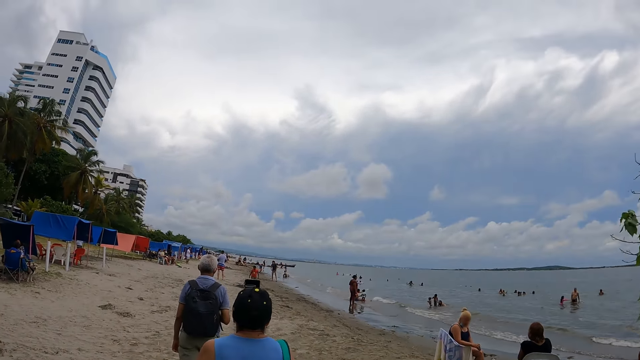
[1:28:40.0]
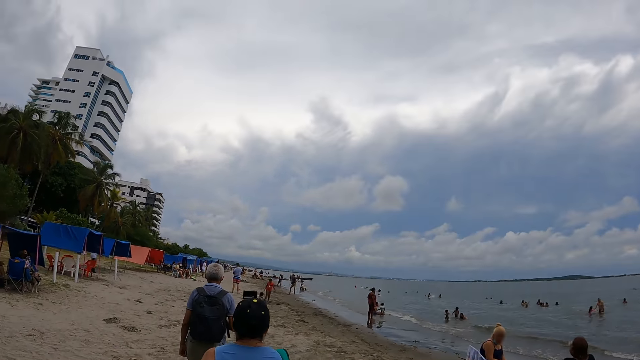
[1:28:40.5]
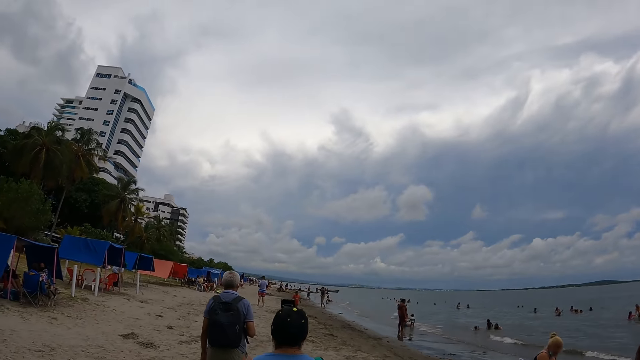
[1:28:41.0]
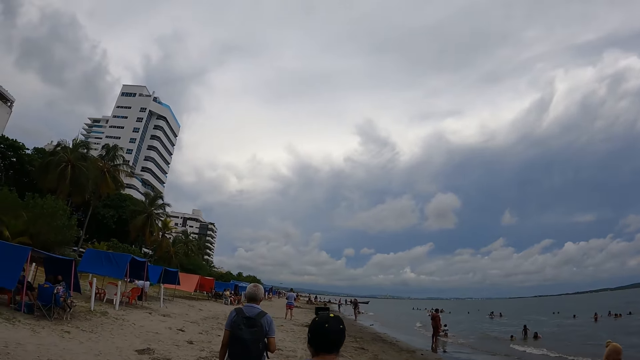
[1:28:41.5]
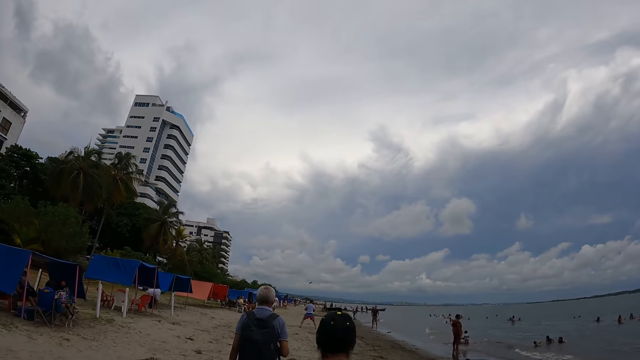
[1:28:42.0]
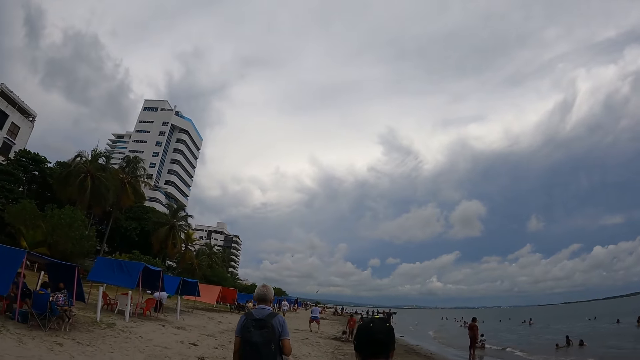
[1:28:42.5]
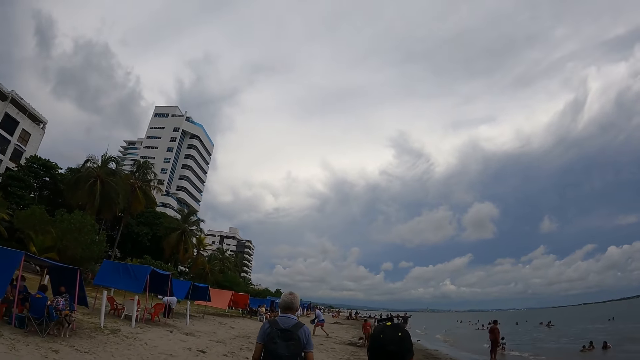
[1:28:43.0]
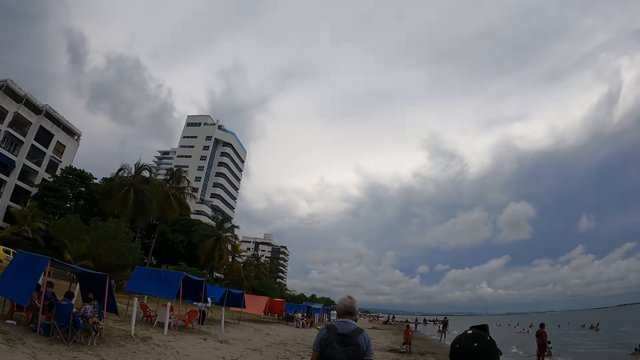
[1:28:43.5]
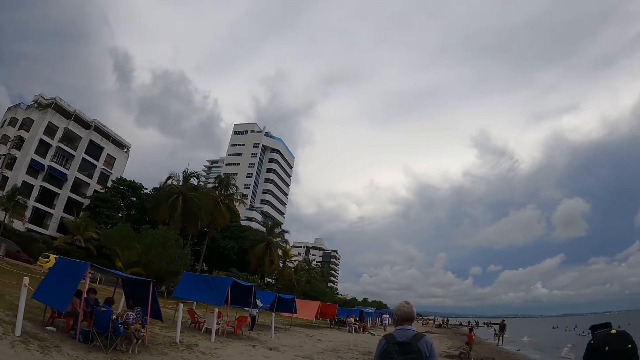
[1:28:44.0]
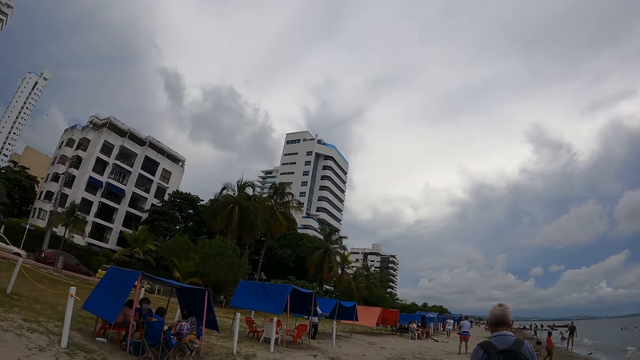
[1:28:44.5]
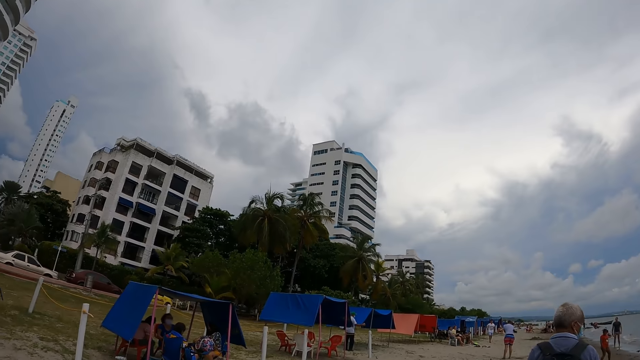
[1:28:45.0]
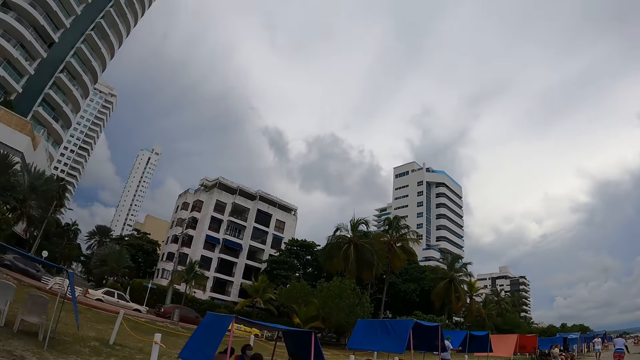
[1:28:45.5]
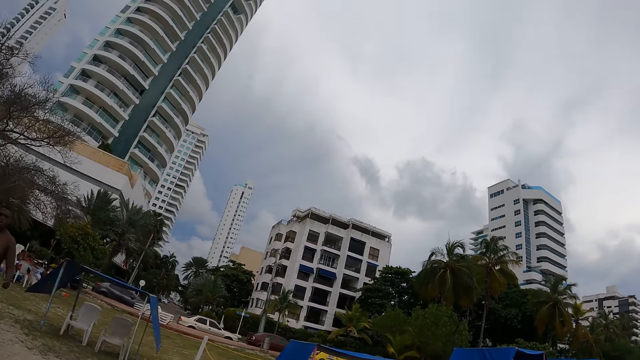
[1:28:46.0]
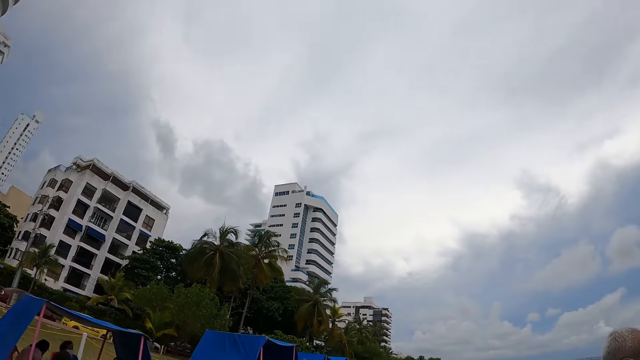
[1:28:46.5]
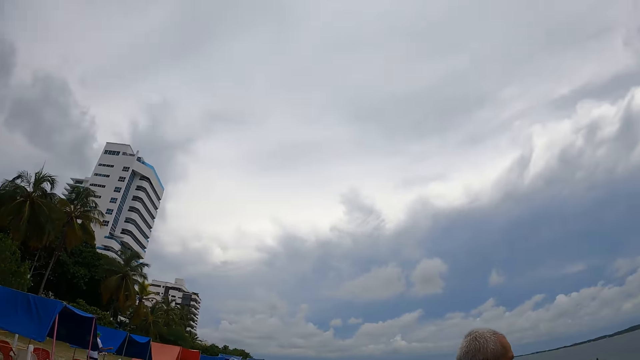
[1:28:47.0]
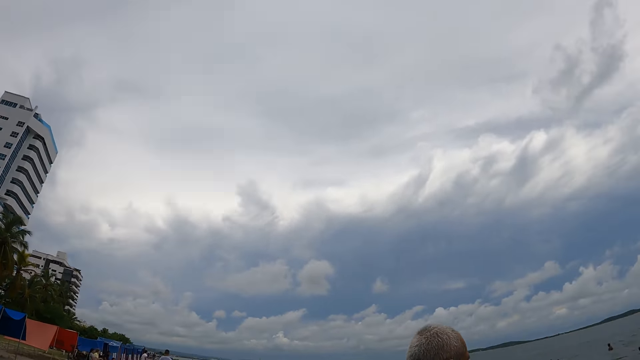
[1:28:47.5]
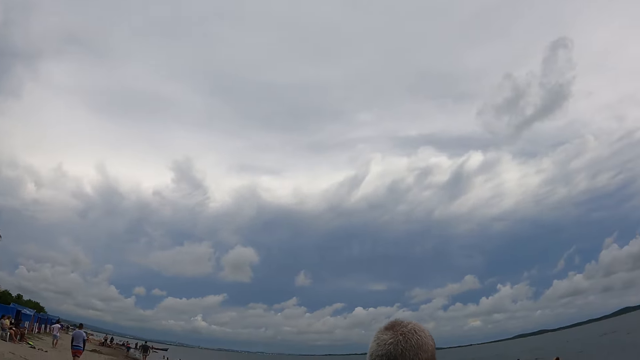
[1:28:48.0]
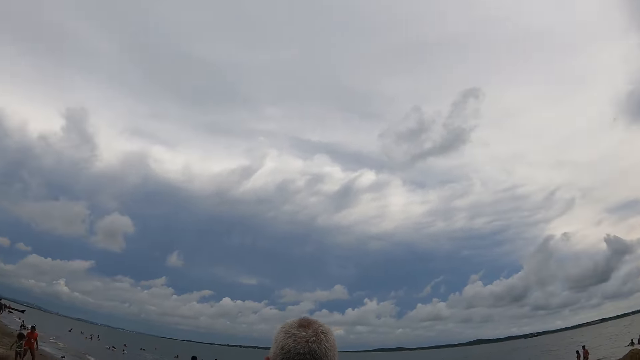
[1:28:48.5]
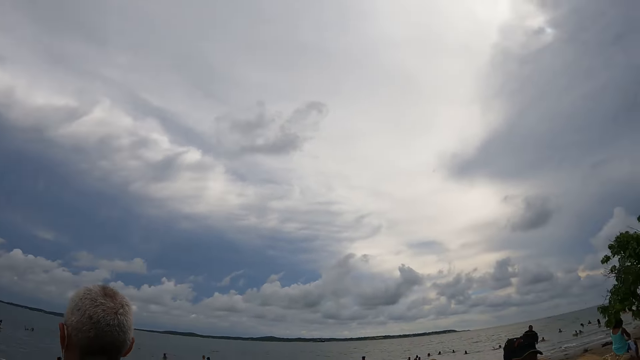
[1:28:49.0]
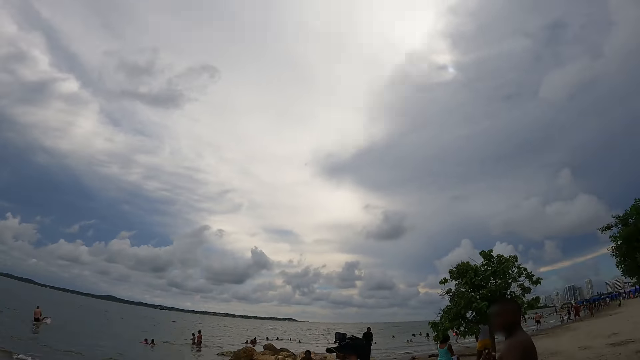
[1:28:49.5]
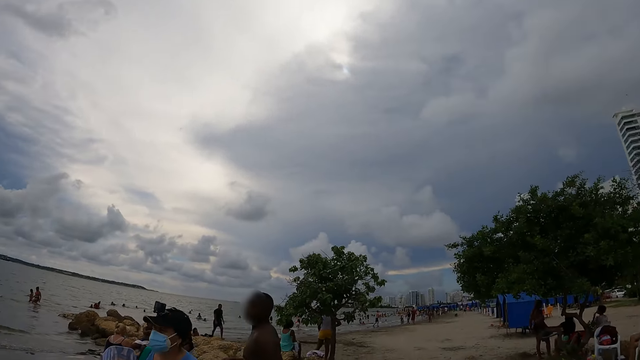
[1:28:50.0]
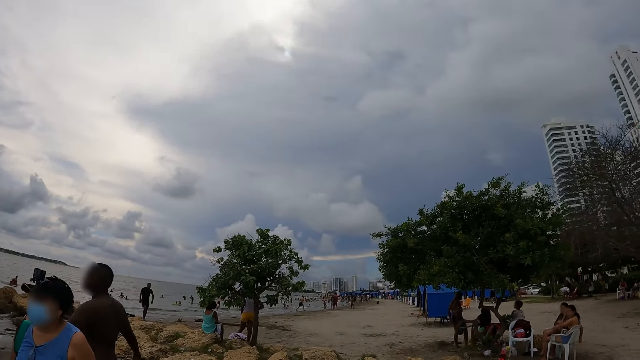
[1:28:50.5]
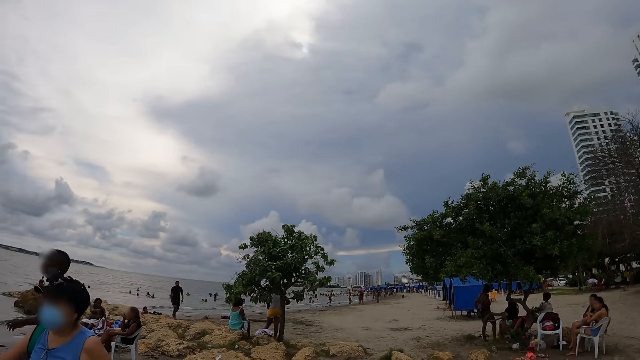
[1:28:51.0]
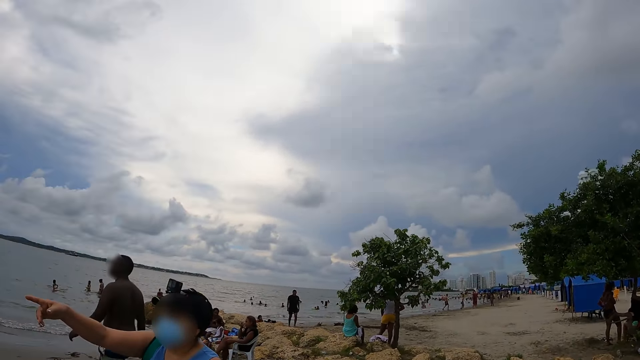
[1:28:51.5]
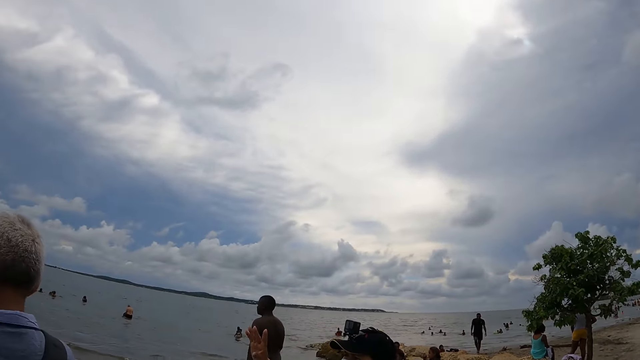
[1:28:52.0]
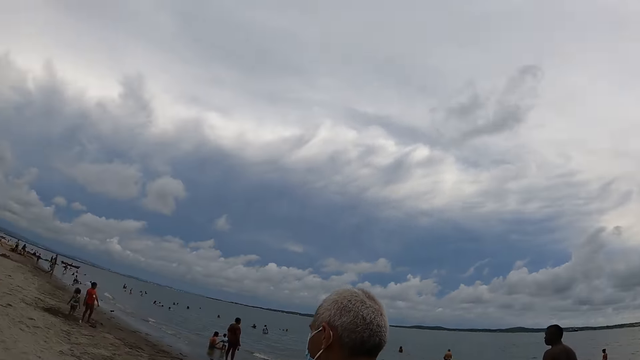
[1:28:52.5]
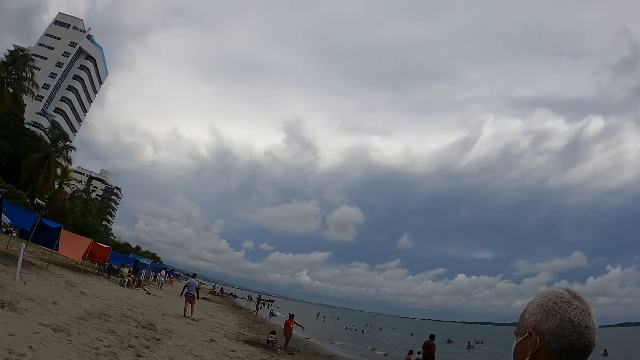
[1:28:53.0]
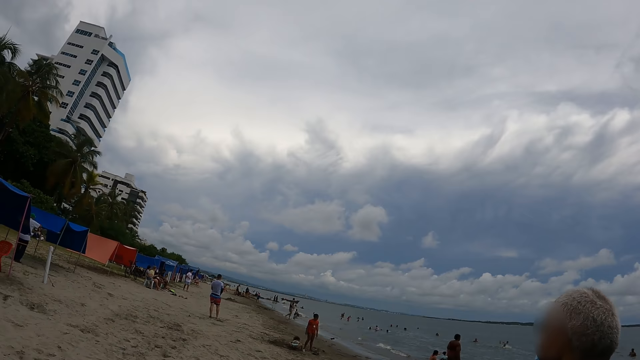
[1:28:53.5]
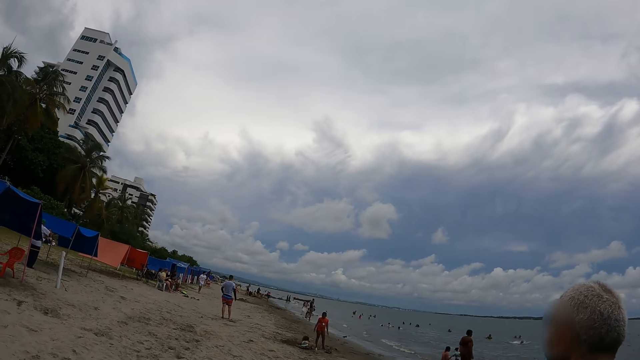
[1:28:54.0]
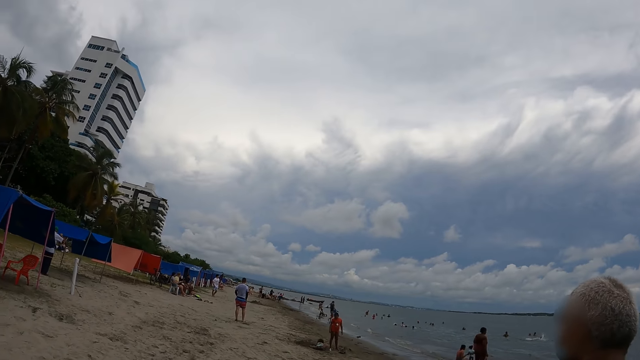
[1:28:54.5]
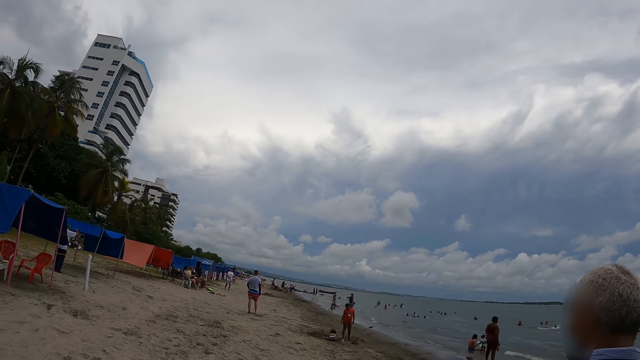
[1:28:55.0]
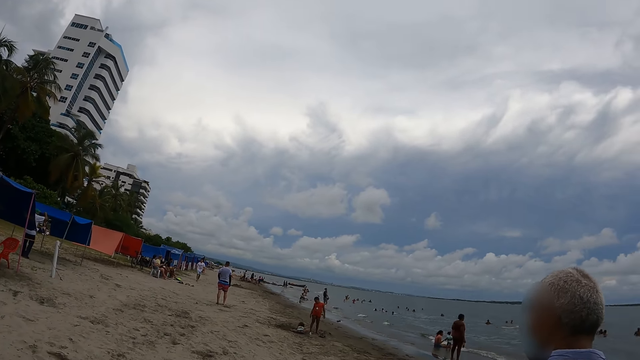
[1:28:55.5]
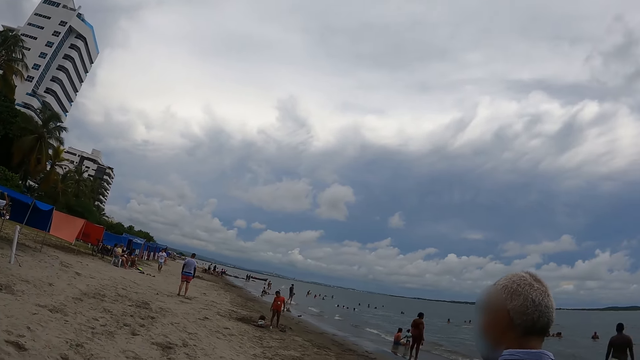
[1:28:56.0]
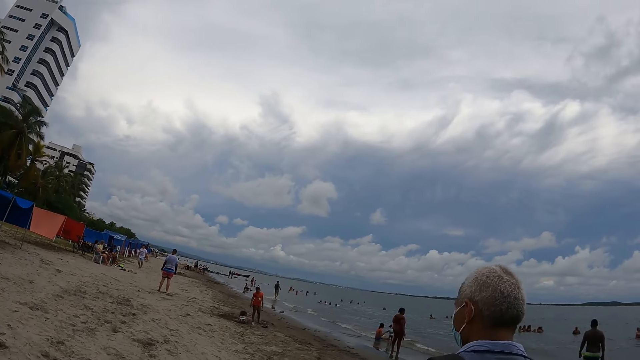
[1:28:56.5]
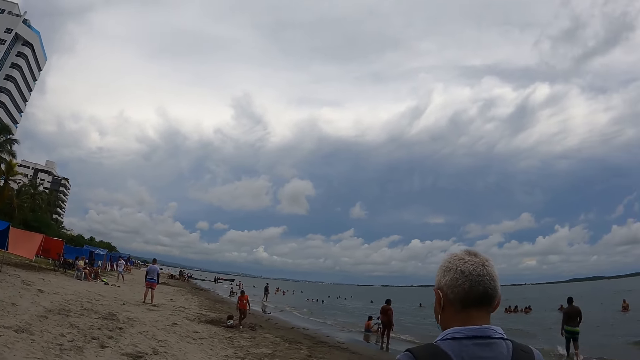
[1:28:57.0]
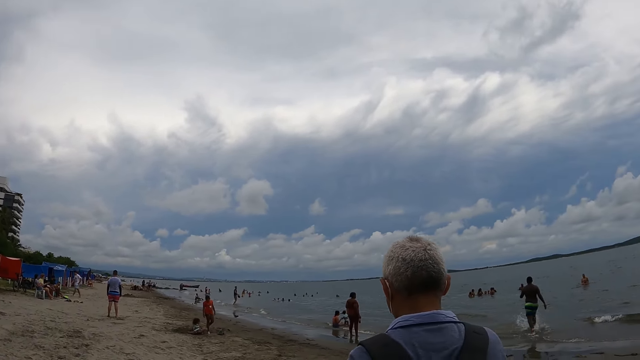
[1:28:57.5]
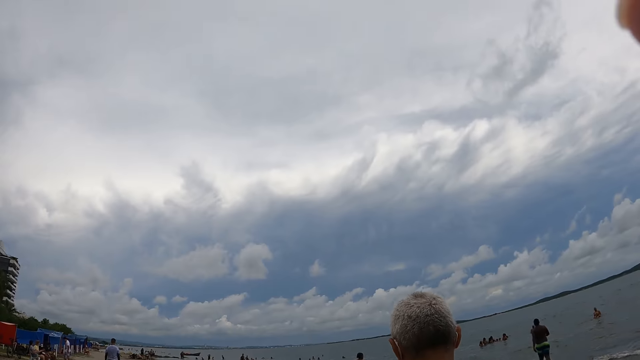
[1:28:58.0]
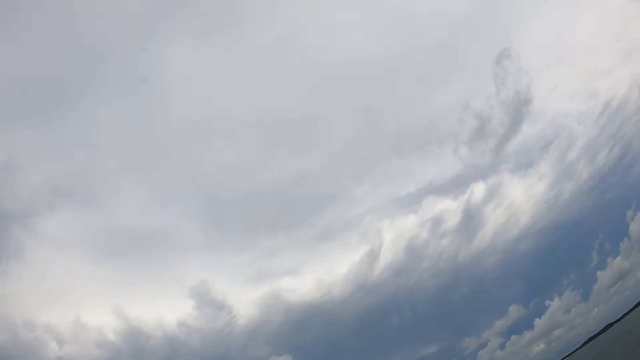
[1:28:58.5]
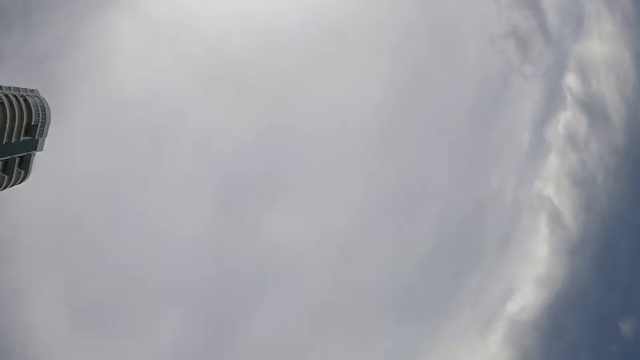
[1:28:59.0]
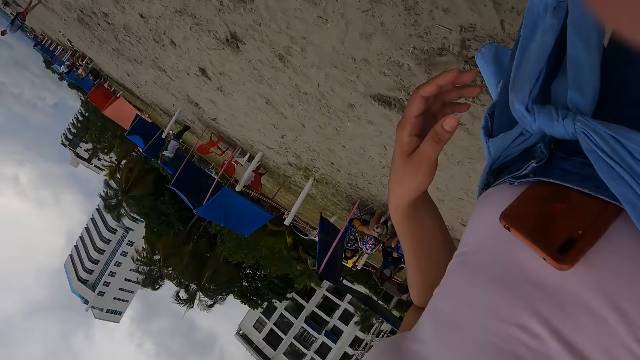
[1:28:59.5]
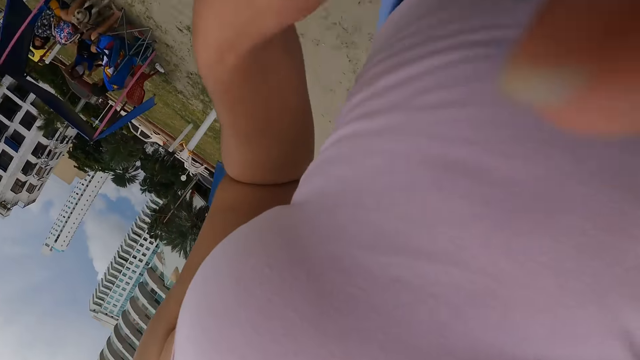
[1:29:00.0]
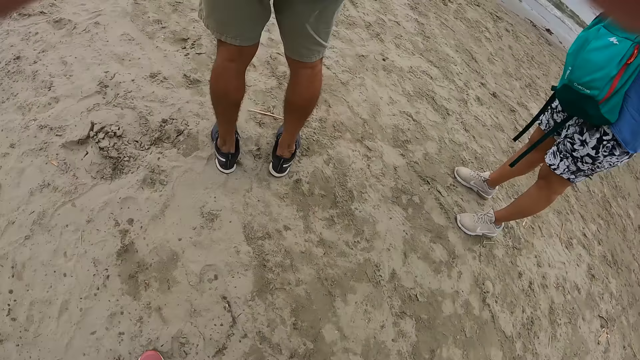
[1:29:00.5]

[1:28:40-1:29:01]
The camera wearer looks around. They walk.
